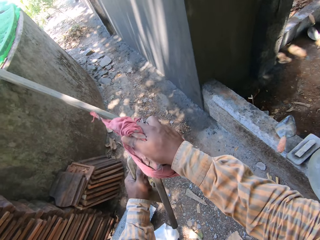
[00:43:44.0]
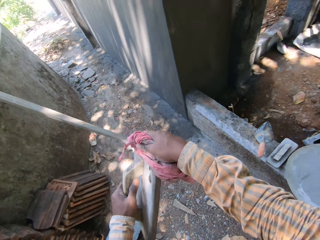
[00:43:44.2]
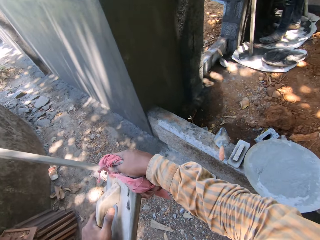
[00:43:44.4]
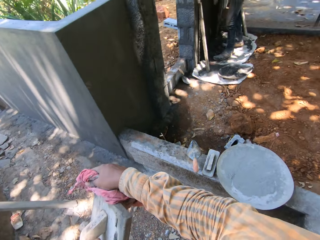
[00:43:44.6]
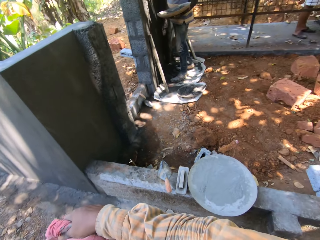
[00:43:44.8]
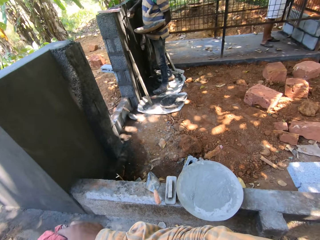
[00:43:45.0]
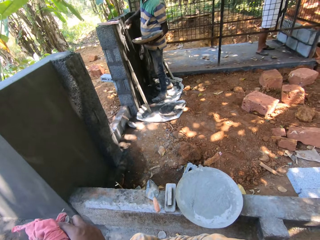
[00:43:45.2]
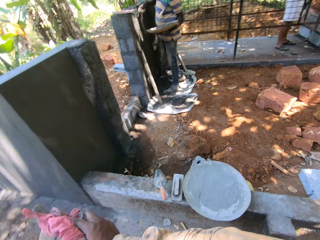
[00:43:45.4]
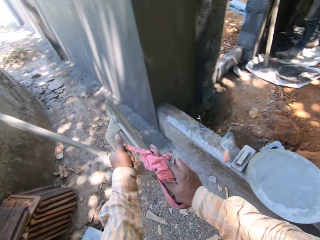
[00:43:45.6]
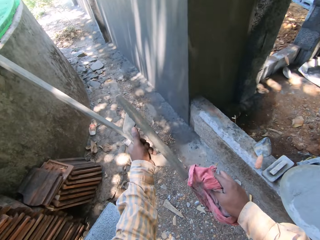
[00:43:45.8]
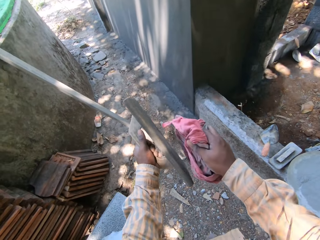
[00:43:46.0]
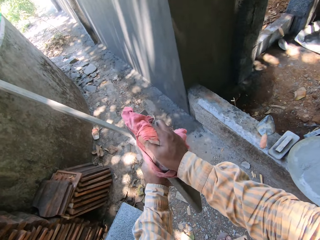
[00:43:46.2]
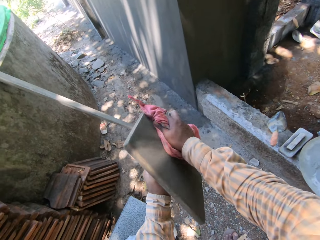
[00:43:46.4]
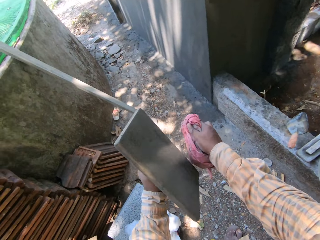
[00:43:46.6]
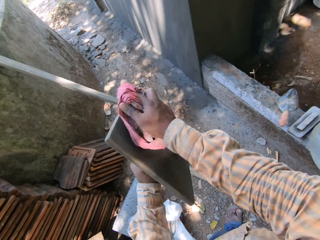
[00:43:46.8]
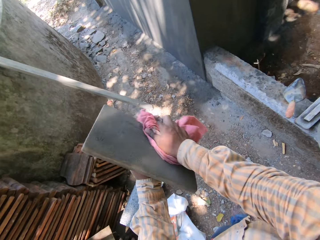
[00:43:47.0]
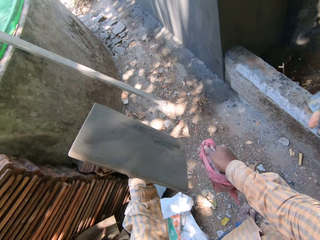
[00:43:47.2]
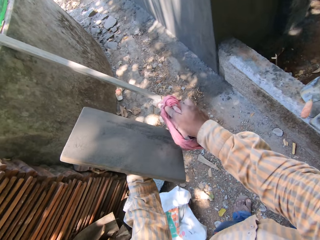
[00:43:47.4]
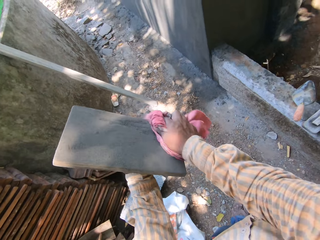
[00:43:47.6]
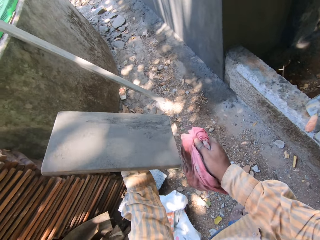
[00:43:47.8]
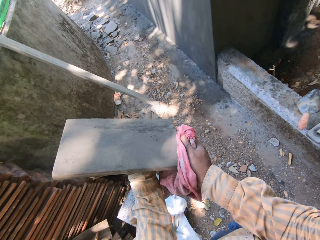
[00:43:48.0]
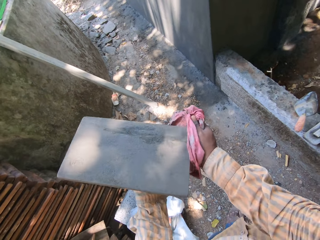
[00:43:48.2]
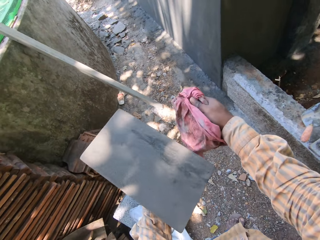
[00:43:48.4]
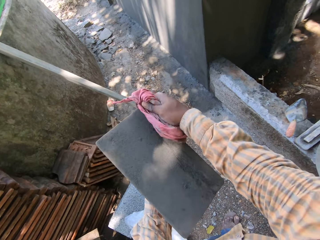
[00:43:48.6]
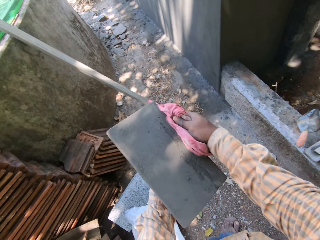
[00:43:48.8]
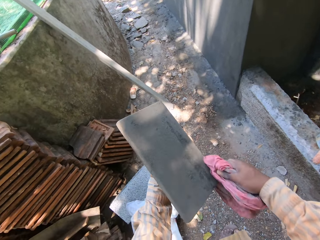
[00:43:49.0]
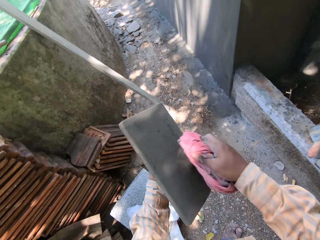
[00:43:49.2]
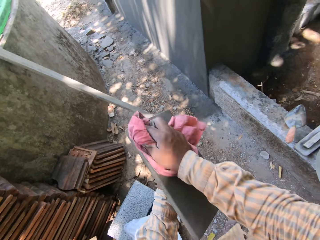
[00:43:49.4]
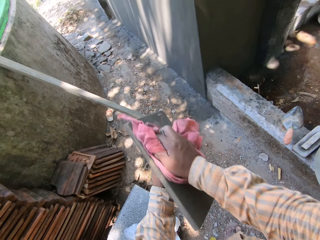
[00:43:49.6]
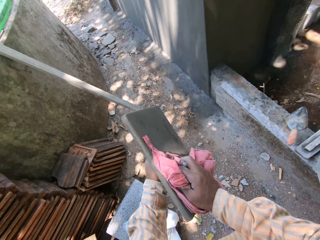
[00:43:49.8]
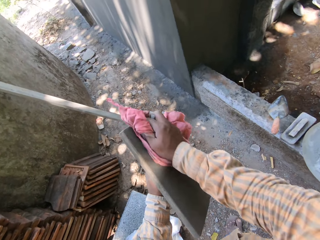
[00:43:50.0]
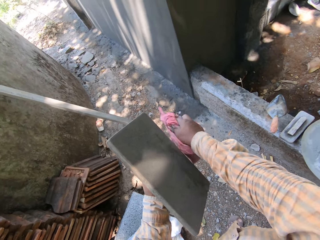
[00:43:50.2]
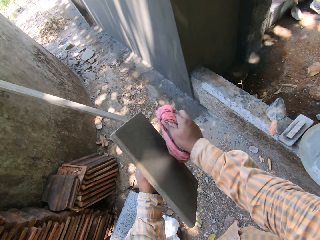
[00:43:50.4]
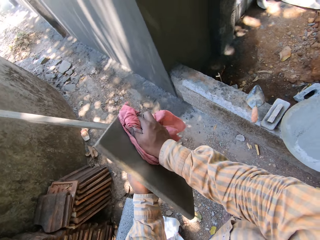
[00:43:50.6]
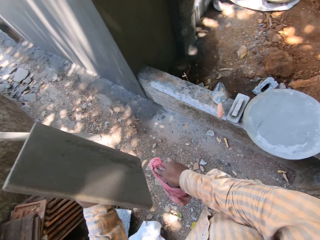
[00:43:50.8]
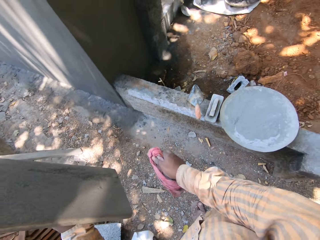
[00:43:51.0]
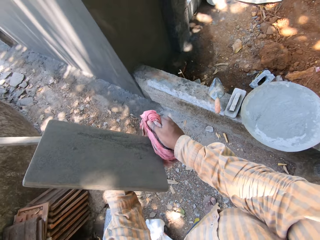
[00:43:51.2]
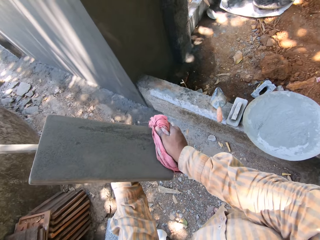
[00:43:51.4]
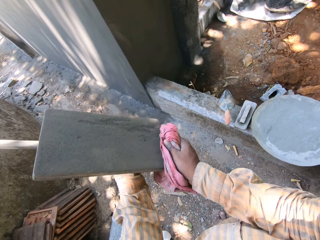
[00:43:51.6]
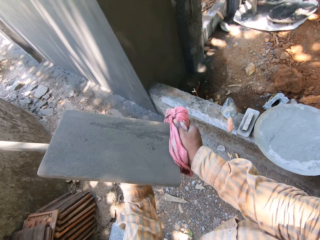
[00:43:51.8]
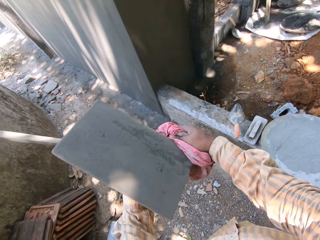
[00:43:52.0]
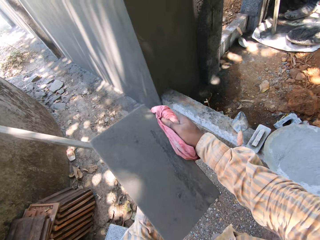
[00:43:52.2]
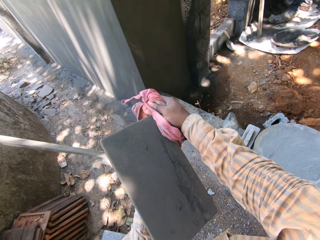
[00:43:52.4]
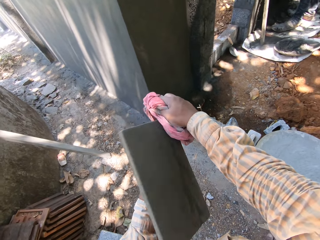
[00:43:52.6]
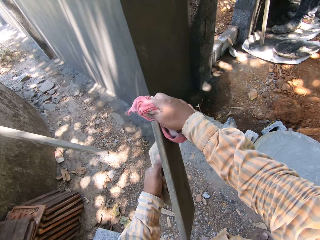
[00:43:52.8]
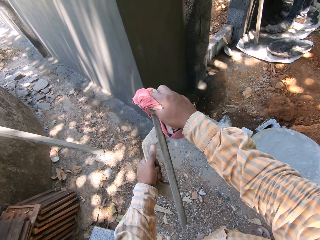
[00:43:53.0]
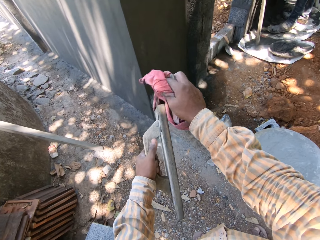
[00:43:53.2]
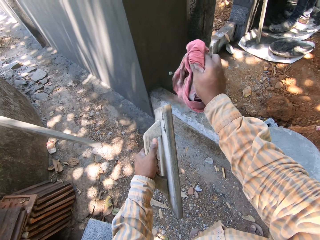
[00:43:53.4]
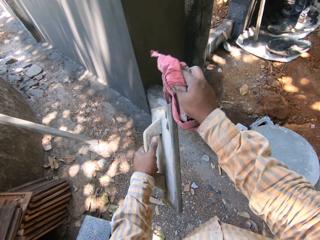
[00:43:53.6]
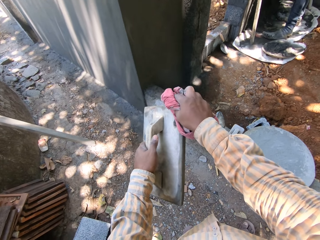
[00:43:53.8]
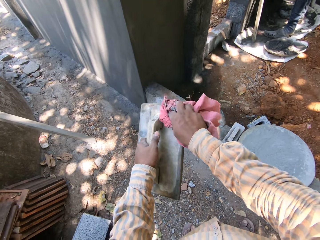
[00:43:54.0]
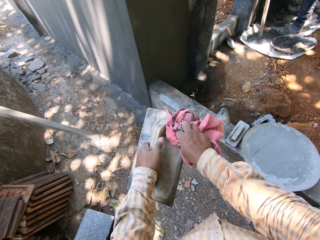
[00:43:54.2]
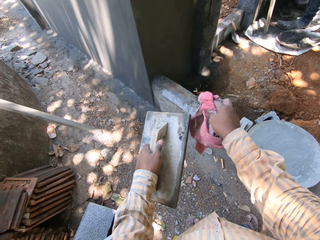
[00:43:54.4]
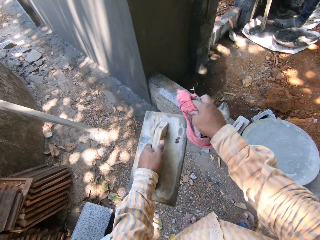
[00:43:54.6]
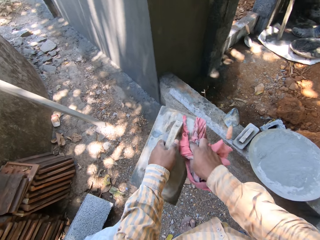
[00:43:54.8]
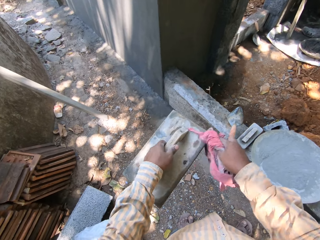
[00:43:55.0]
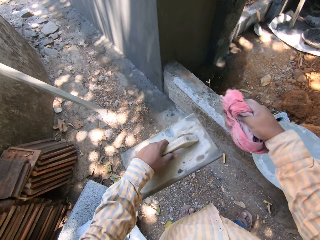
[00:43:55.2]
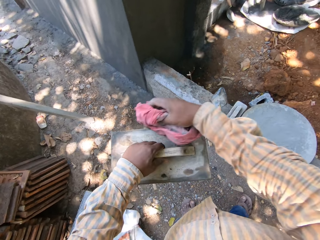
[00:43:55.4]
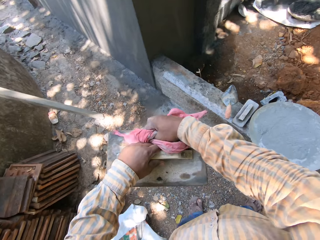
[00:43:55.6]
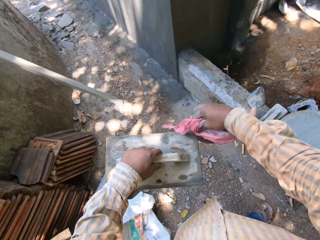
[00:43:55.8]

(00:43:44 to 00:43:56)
The man smoothens the wall with the screed in his right hand.

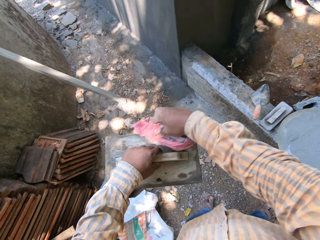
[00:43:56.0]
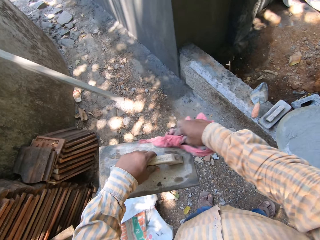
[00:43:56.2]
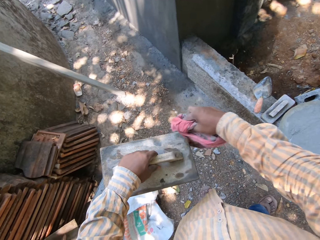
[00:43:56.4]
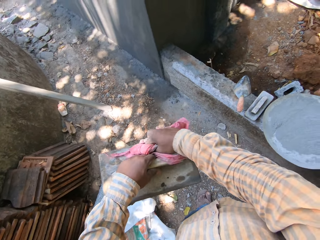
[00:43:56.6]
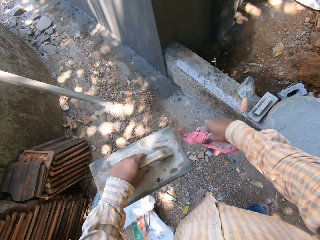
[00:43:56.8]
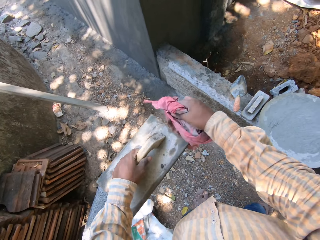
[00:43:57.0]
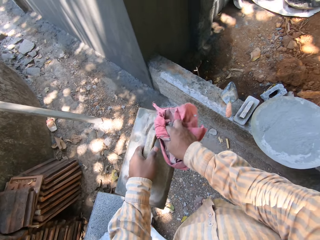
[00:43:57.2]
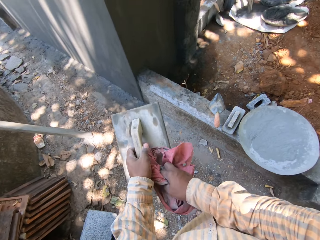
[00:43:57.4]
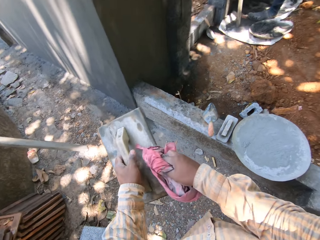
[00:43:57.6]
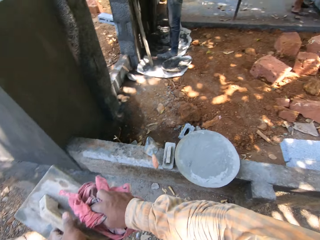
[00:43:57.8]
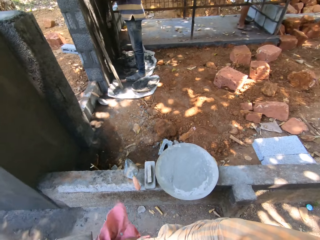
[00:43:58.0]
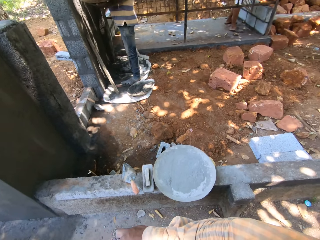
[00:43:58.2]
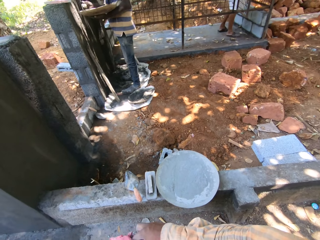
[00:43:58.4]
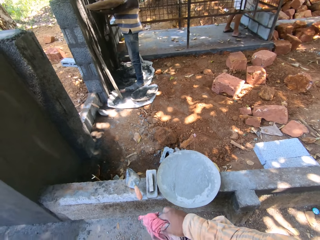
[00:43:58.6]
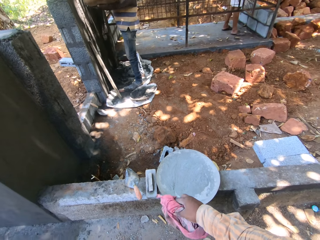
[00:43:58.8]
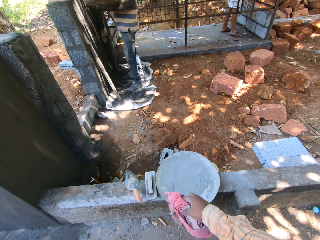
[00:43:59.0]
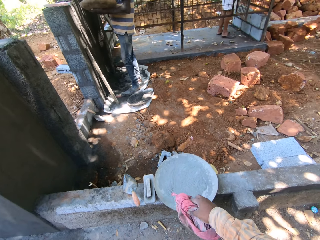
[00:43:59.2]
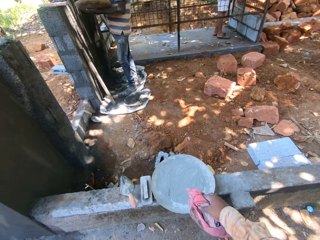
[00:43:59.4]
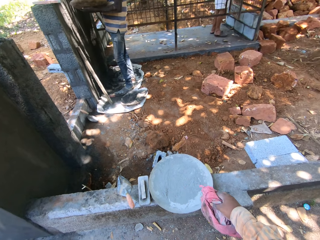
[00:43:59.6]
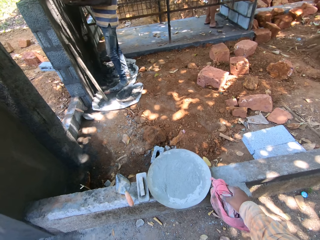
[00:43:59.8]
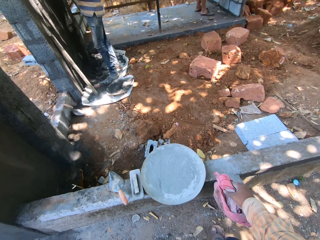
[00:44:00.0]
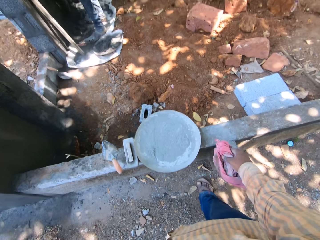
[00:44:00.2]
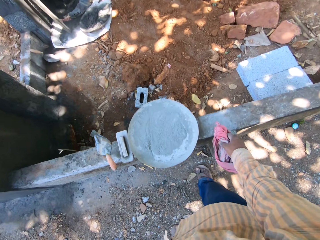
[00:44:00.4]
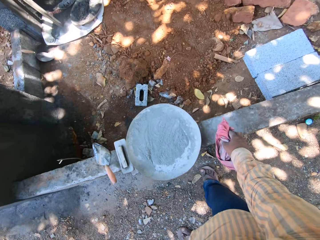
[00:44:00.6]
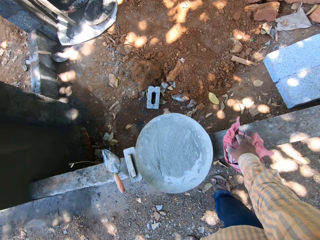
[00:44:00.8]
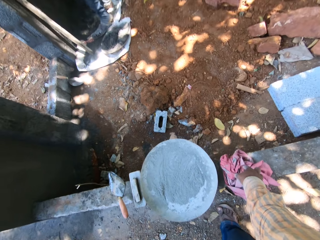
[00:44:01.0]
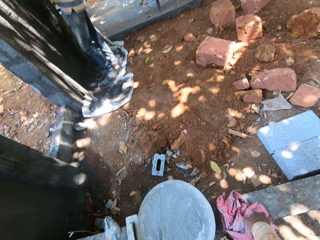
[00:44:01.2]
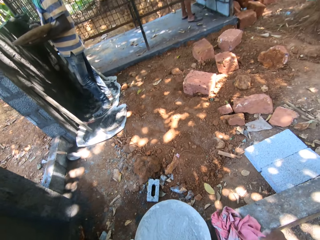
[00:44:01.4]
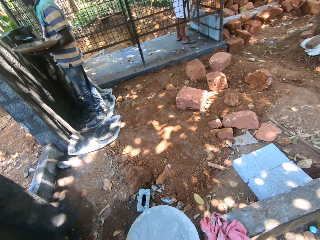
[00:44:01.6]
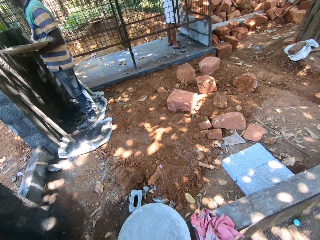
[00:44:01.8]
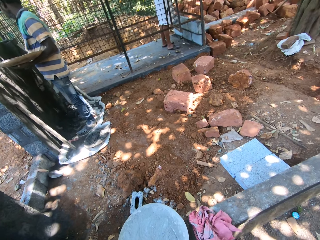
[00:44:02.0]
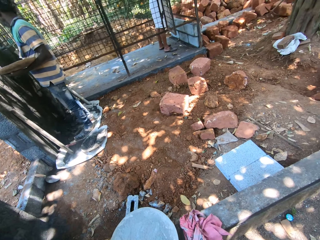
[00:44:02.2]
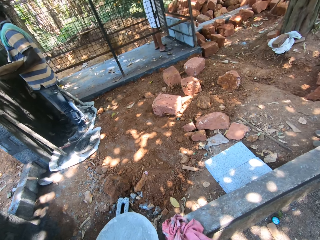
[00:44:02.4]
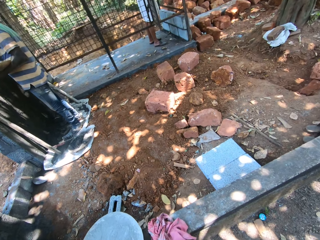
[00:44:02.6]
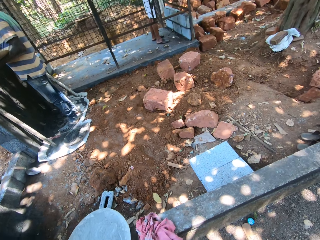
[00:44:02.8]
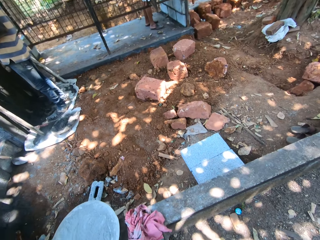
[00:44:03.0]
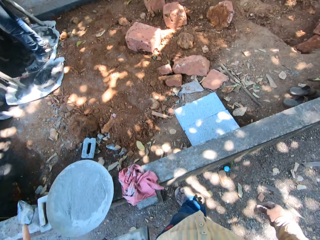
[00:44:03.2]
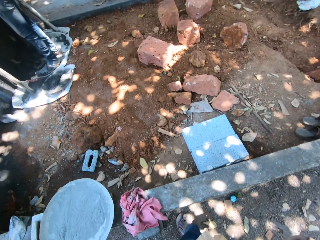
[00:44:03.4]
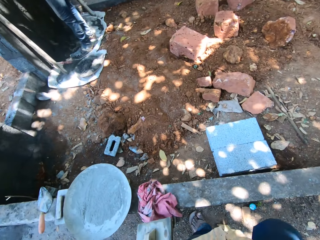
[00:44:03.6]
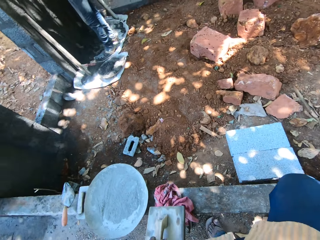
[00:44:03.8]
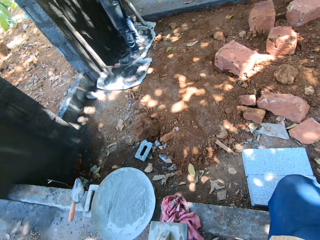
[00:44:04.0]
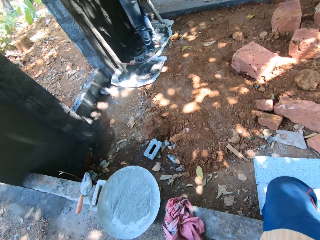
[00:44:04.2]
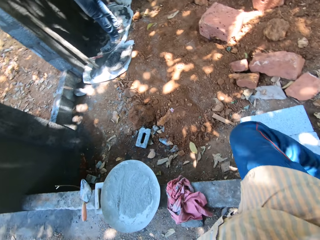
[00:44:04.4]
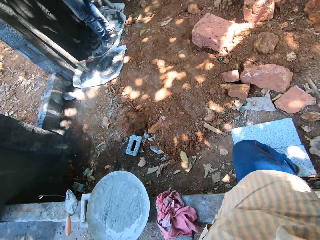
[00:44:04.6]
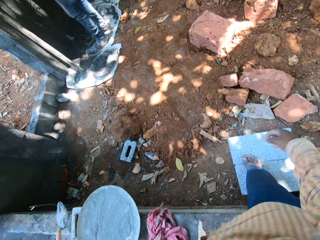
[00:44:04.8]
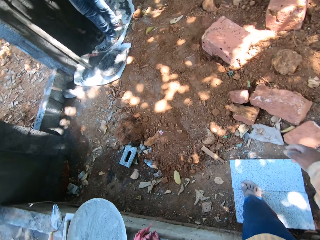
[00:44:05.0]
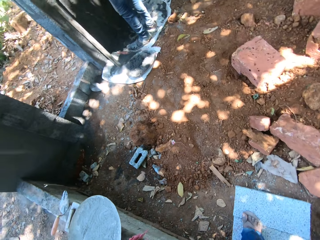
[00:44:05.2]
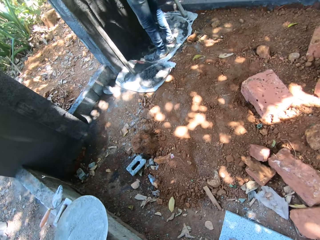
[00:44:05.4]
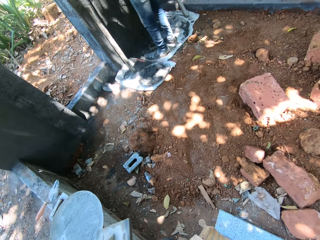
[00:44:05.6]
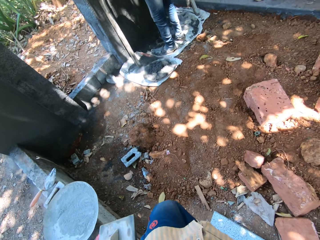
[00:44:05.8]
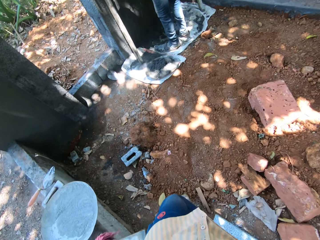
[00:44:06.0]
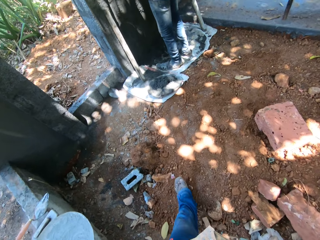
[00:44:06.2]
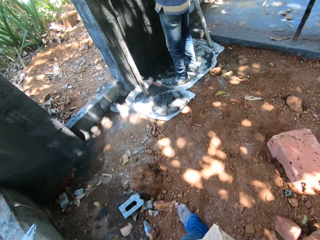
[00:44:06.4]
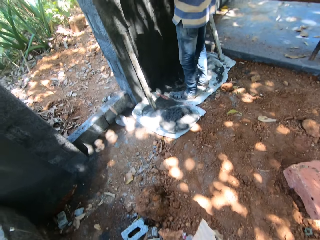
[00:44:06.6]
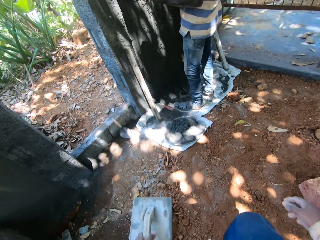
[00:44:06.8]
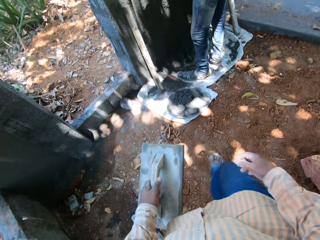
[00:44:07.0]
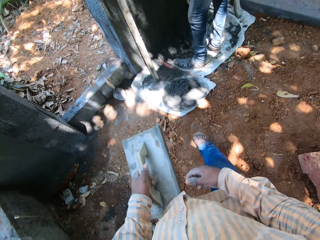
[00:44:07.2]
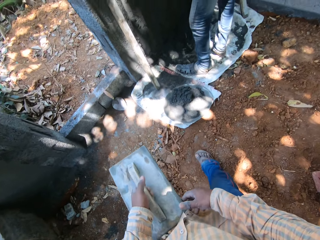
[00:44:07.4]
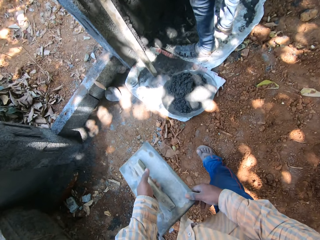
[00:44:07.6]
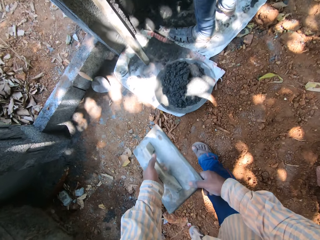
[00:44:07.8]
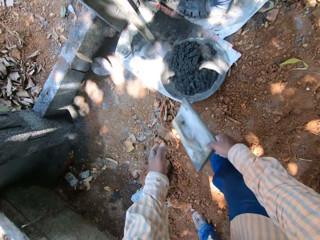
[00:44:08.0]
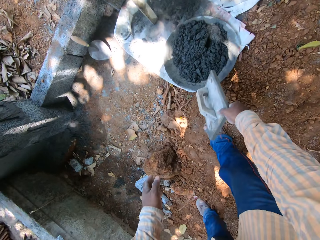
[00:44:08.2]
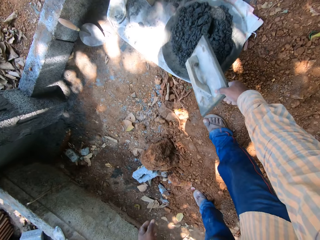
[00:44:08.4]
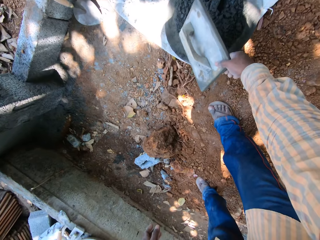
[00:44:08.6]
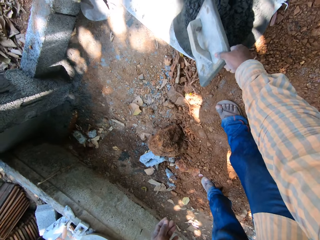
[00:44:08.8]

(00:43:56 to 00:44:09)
The man holds the bowl in his left hand. He scoops some cement mortar from the bowl with the trowel in his right hand. The camera wearer drops the rag on the slab with his right hand. The man plasters some cement mortar on the wall with the trowel in his right hand. The camera wearer passes the finishing trowel to his right hand with his left hand. He drops the finishing trowel on a bowl on the floor with his right hand.
